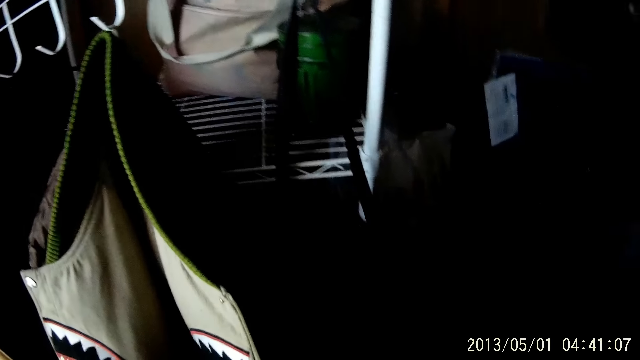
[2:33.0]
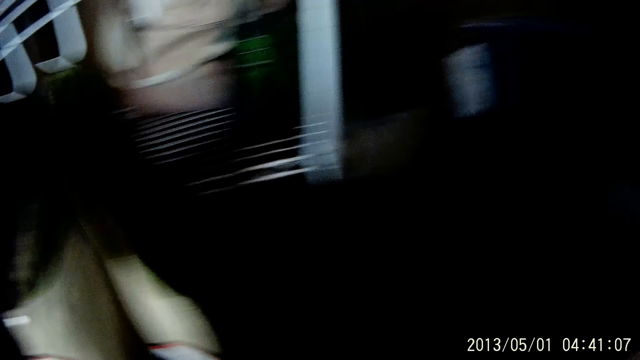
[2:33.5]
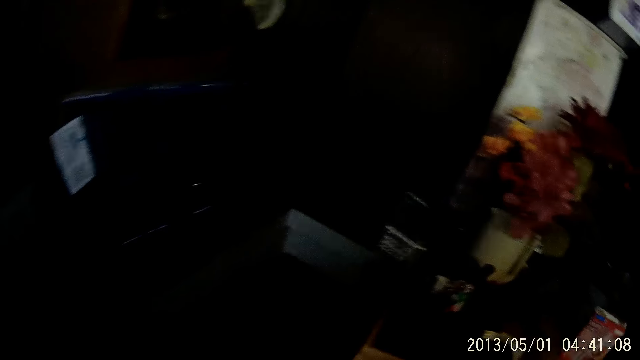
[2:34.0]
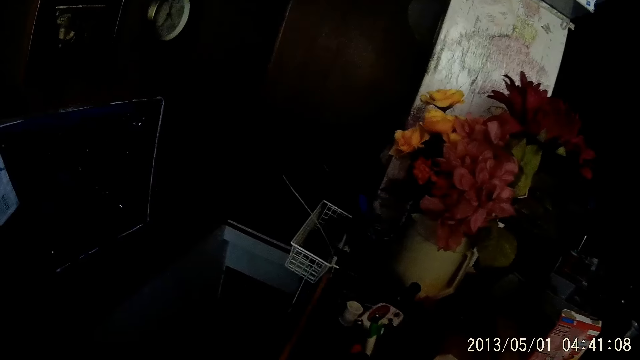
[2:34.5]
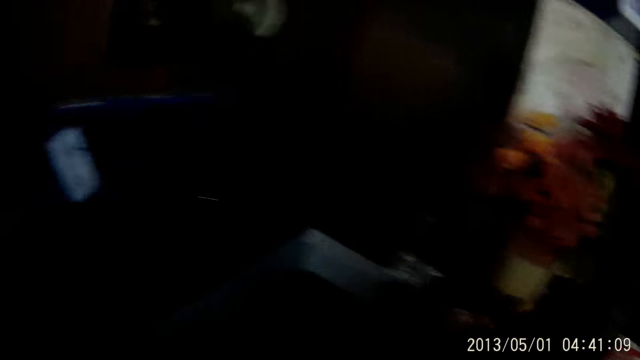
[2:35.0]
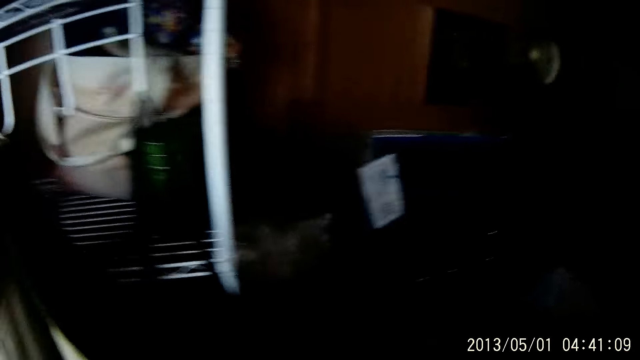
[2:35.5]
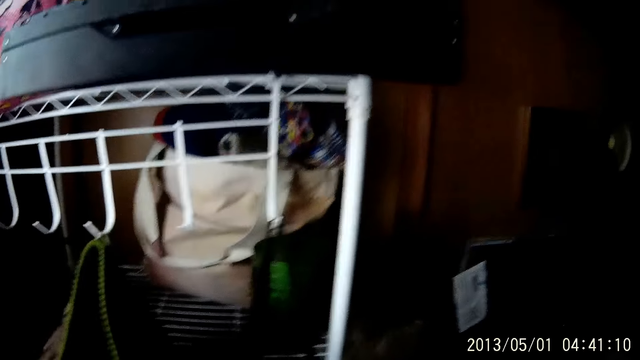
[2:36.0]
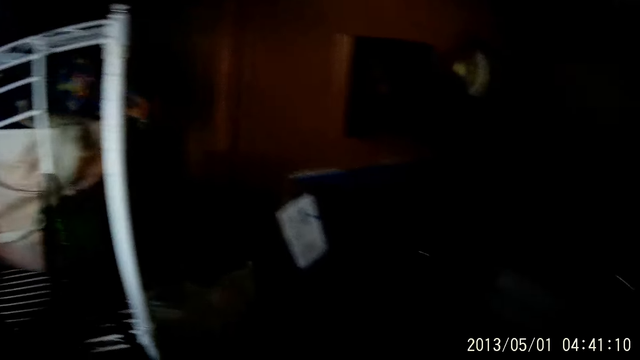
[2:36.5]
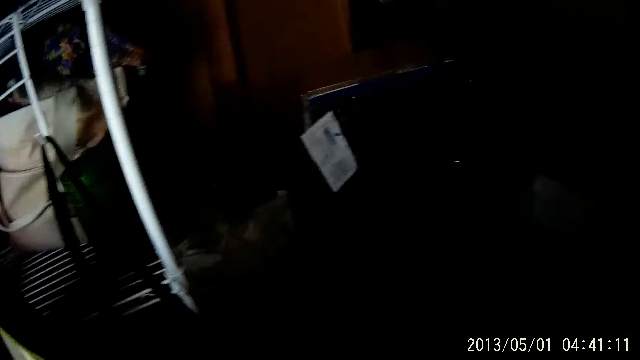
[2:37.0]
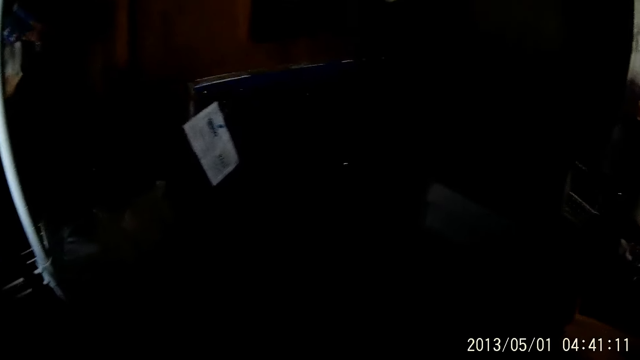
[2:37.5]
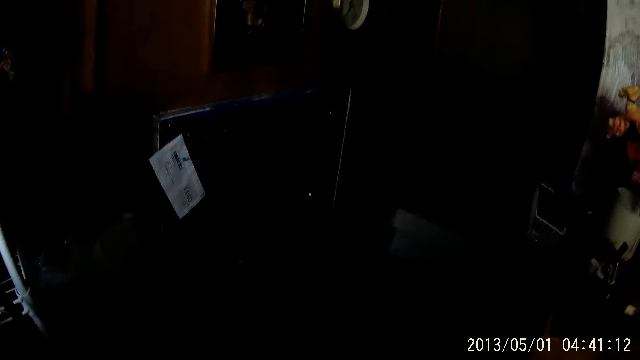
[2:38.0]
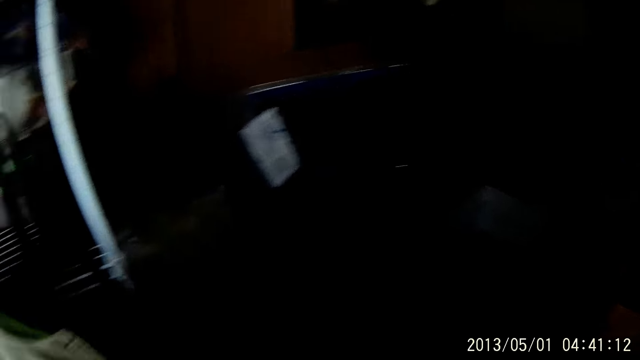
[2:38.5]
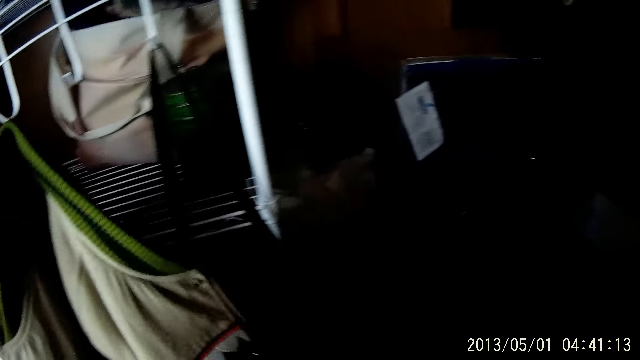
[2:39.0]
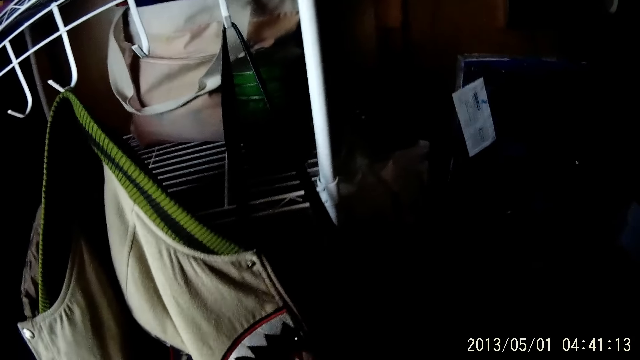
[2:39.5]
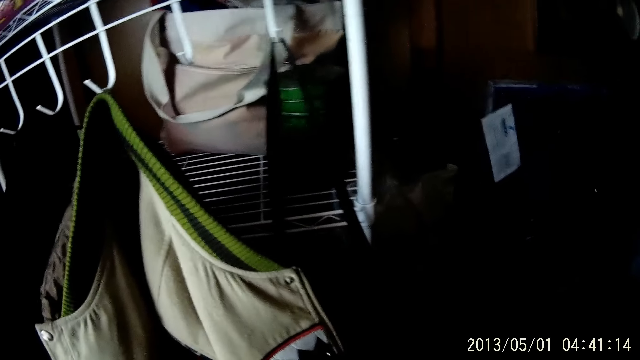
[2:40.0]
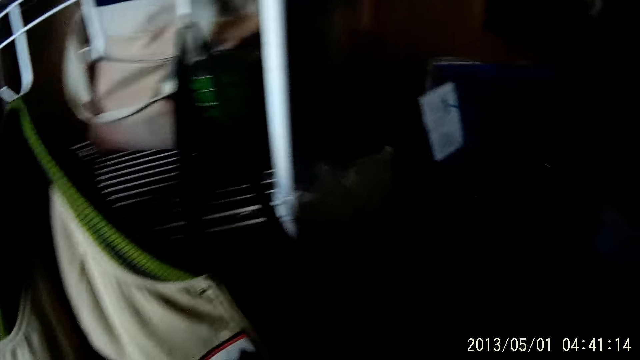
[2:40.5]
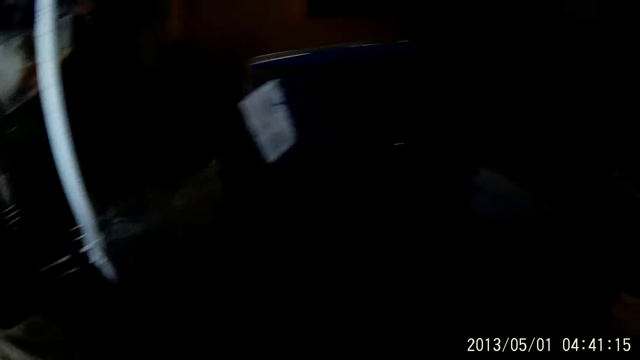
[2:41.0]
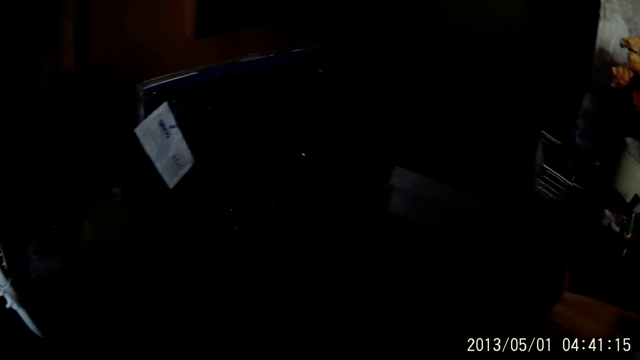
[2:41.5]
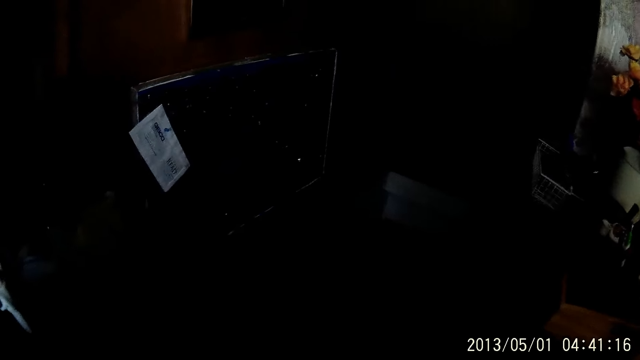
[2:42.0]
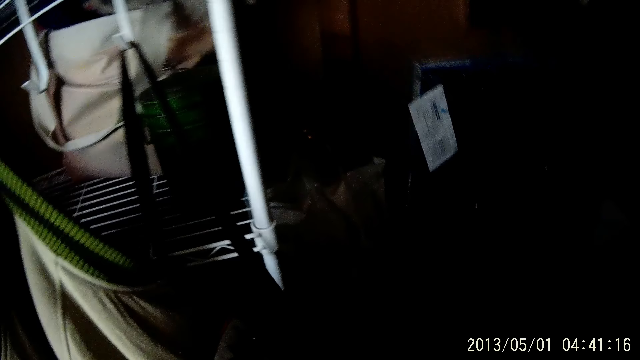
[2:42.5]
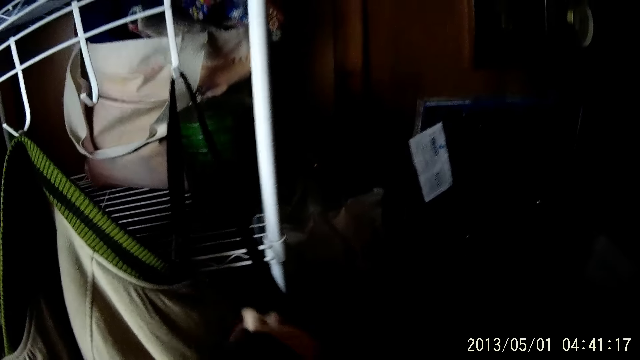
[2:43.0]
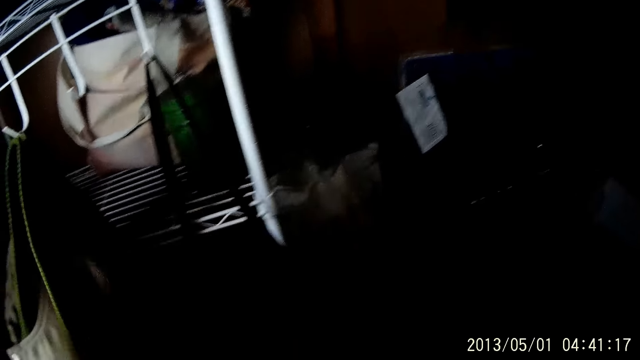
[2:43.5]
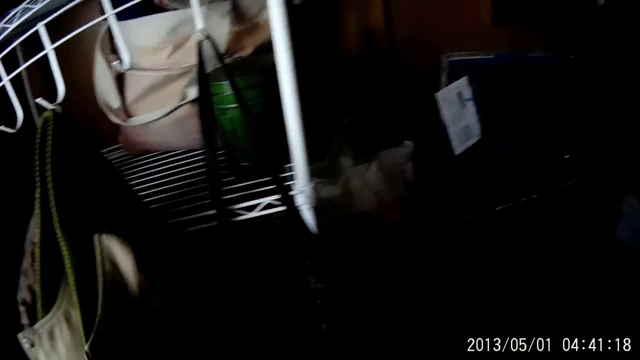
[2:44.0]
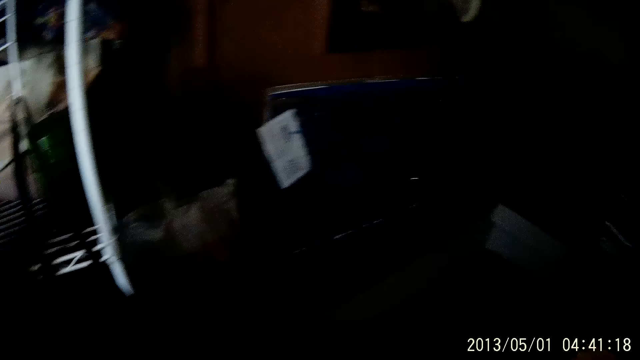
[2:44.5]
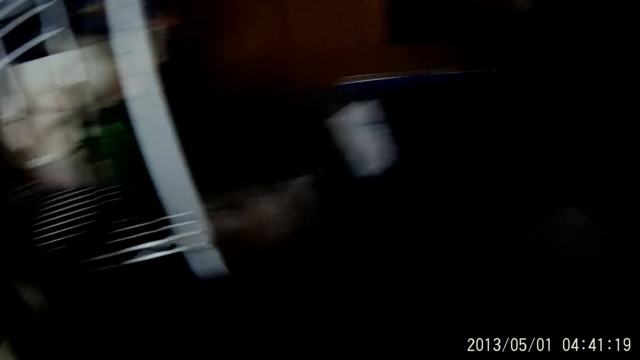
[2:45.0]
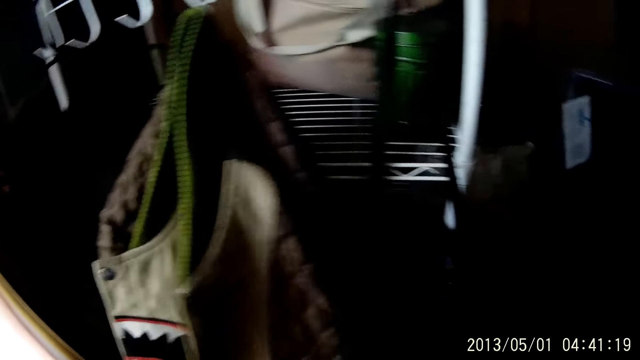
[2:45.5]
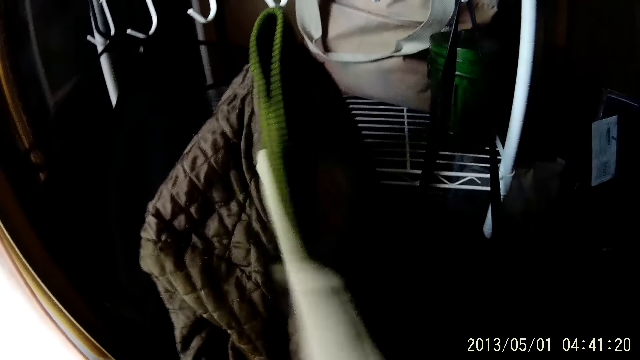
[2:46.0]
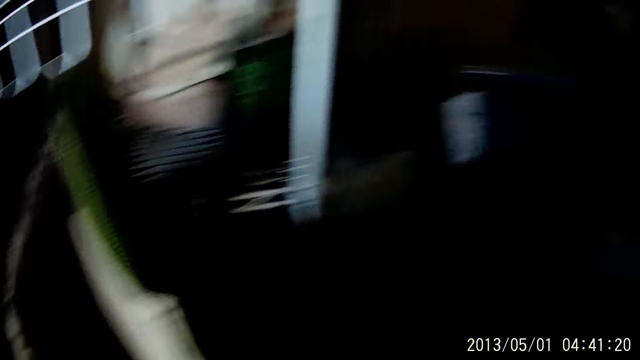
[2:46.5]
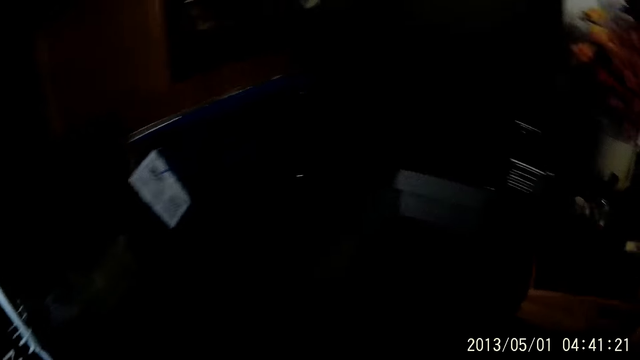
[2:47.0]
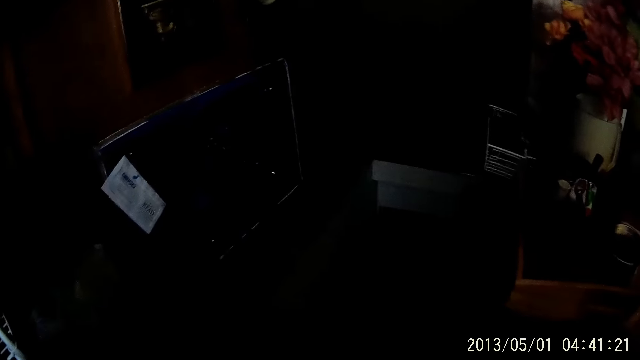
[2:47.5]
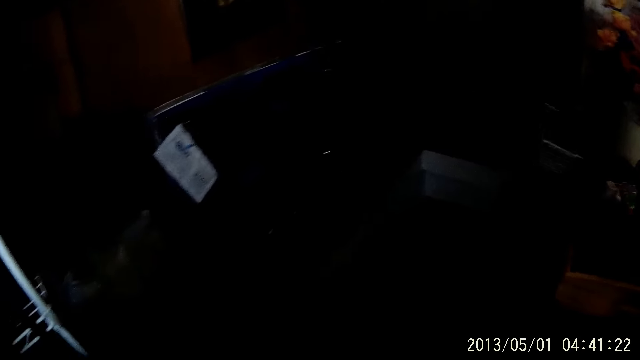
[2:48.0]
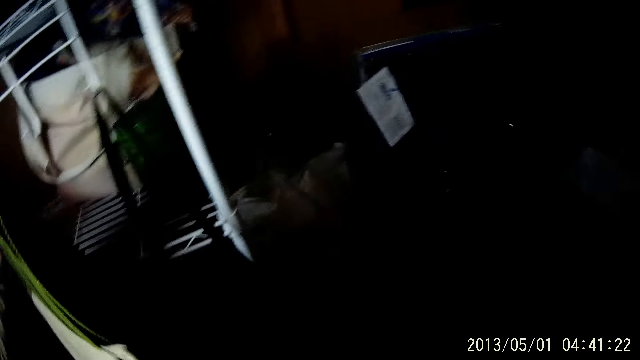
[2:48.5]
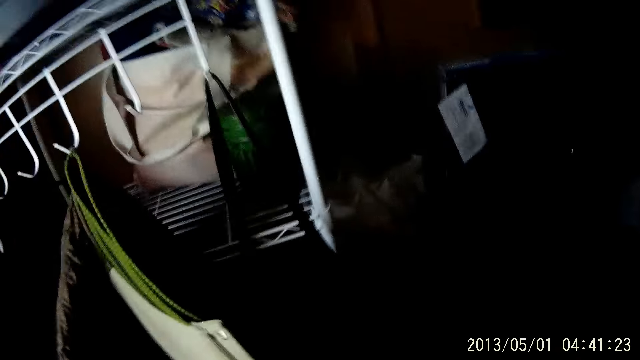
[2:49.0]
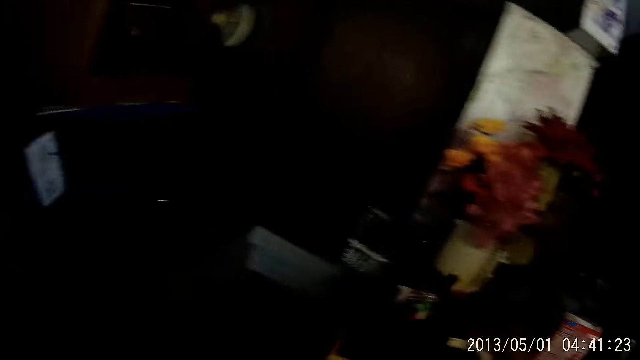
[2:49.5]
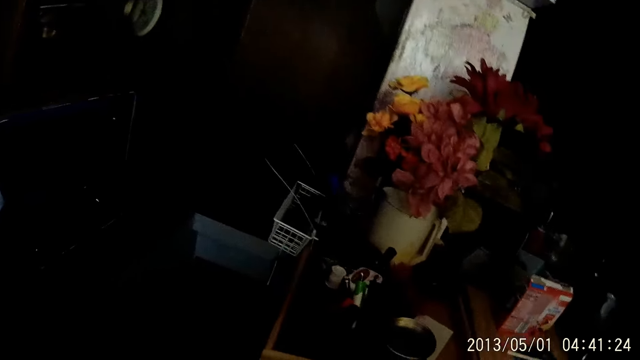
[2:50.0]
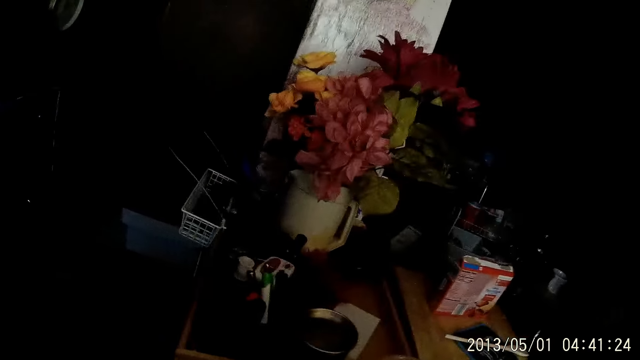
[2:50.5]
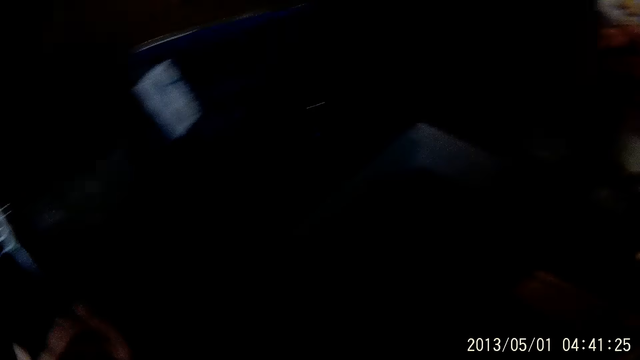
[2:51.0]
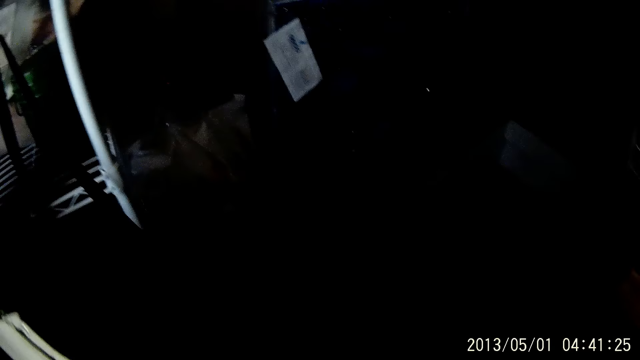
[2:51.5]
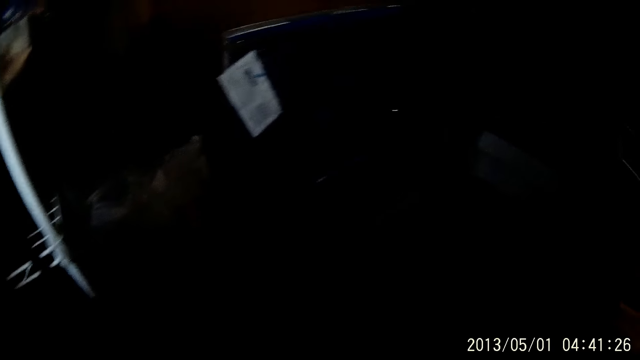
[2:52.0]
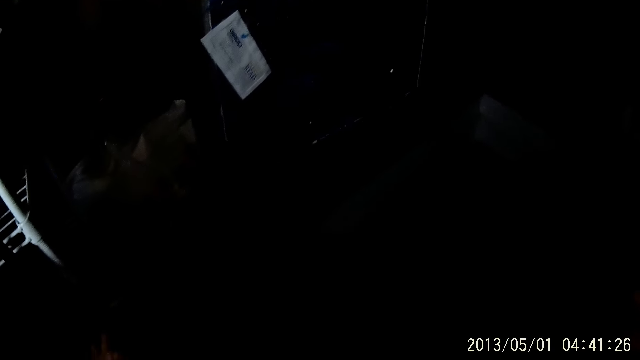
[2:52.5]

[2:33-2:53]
The camera wearer moves the cloth with the left hand. They search a jacket on a hanger with both hands. They examine the cloth with the left hand. They look around.
